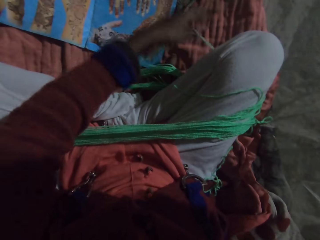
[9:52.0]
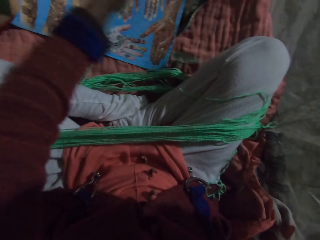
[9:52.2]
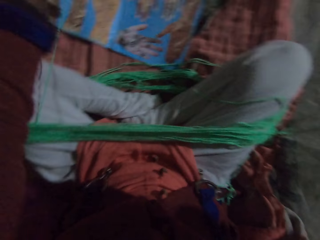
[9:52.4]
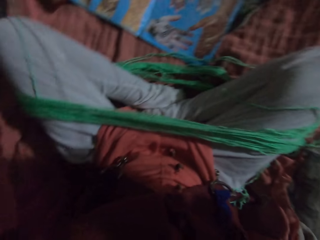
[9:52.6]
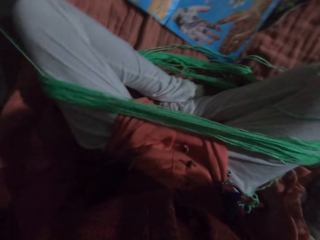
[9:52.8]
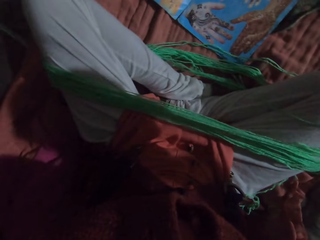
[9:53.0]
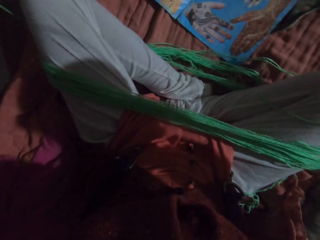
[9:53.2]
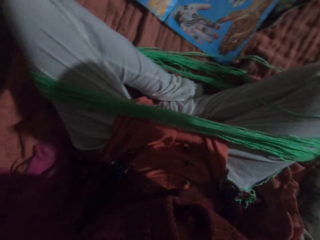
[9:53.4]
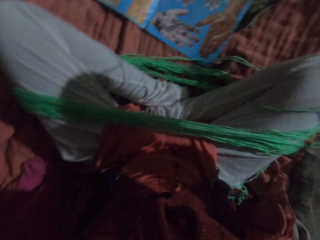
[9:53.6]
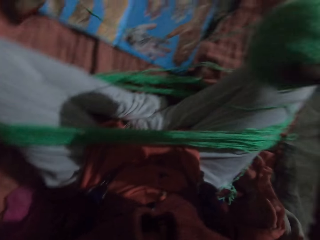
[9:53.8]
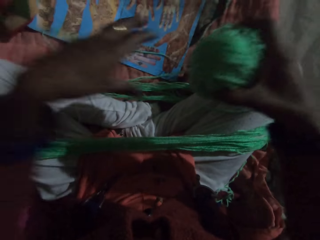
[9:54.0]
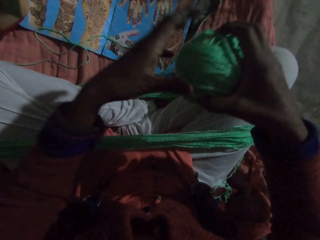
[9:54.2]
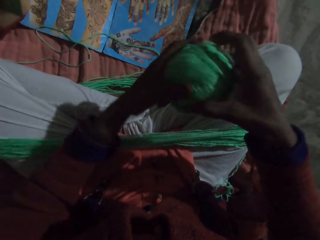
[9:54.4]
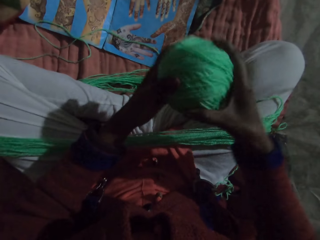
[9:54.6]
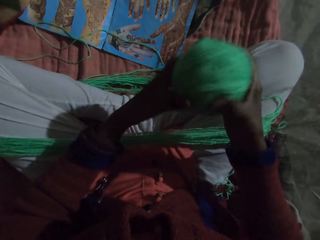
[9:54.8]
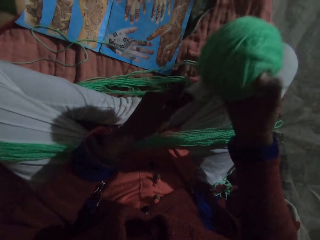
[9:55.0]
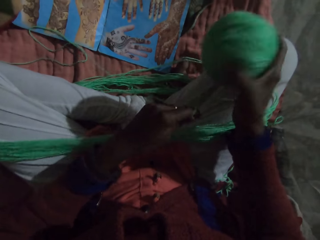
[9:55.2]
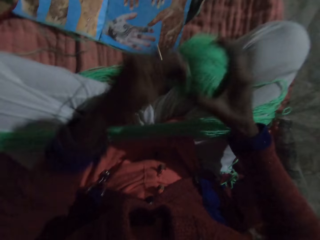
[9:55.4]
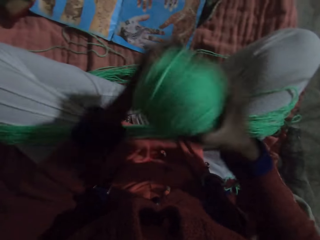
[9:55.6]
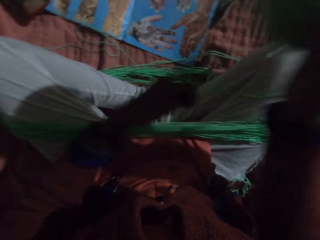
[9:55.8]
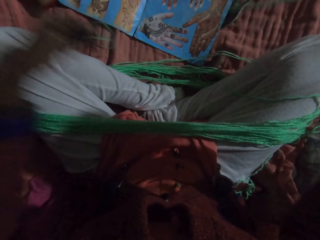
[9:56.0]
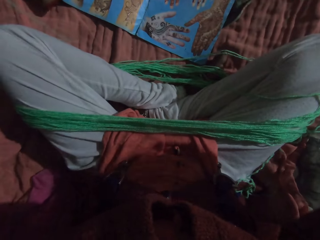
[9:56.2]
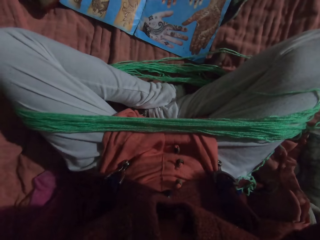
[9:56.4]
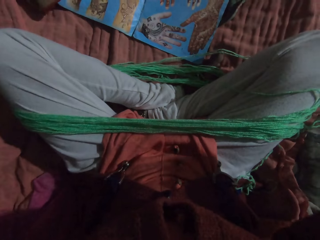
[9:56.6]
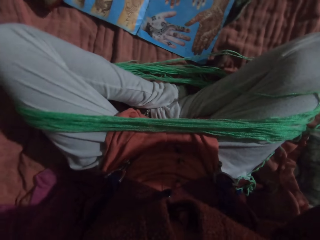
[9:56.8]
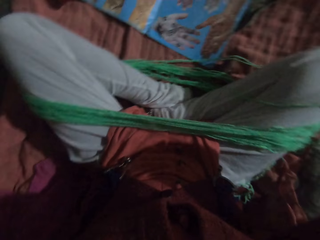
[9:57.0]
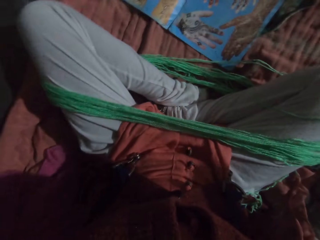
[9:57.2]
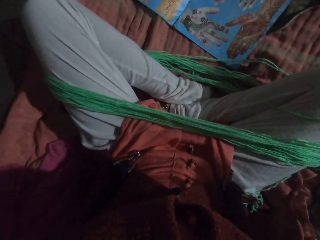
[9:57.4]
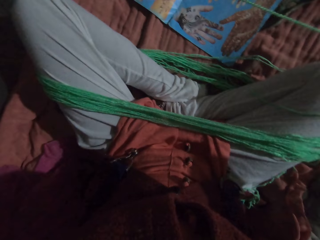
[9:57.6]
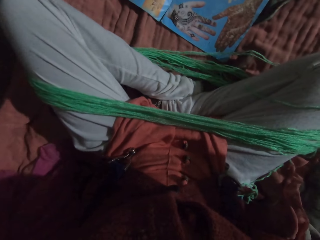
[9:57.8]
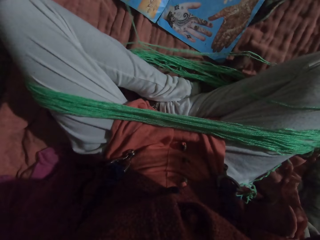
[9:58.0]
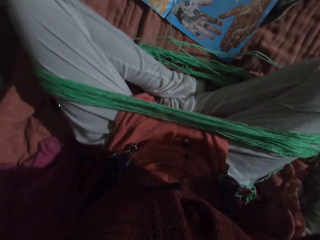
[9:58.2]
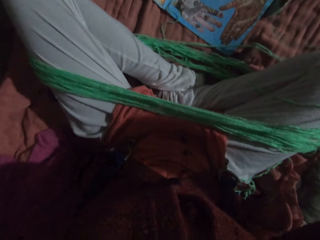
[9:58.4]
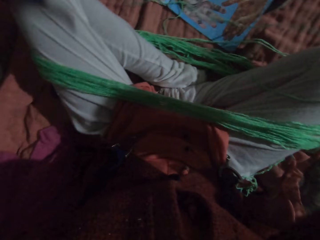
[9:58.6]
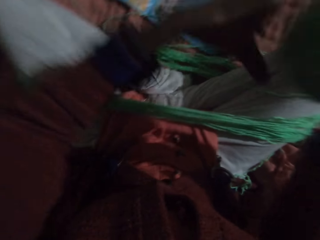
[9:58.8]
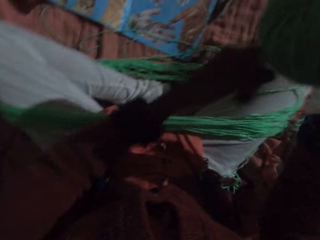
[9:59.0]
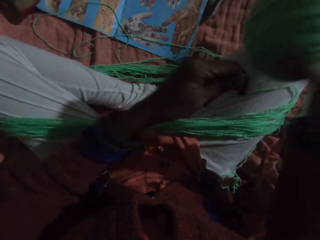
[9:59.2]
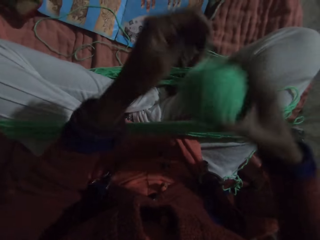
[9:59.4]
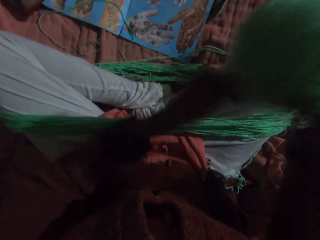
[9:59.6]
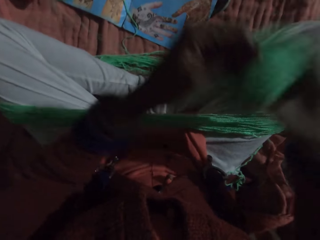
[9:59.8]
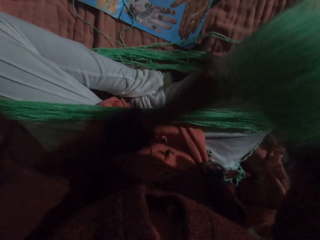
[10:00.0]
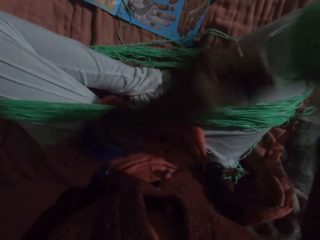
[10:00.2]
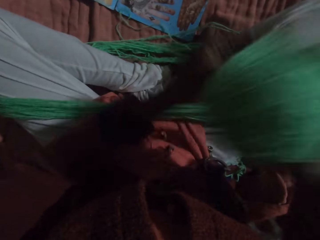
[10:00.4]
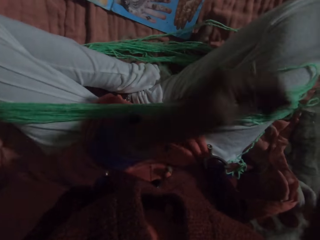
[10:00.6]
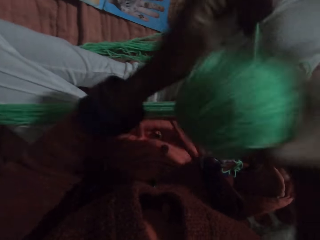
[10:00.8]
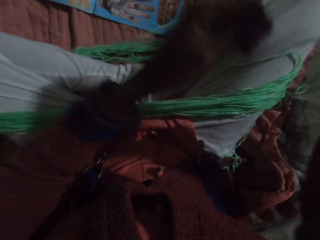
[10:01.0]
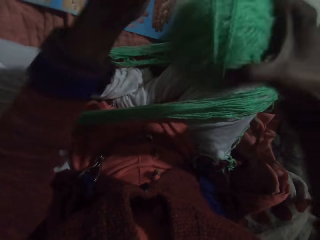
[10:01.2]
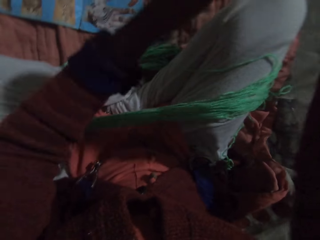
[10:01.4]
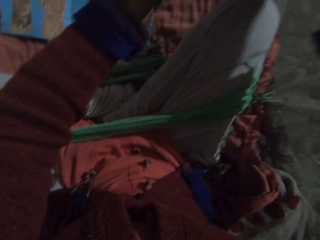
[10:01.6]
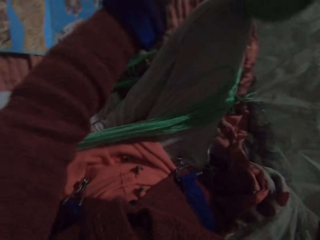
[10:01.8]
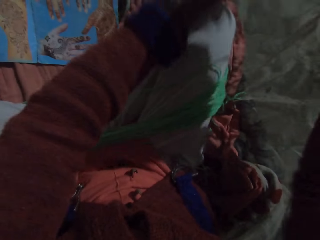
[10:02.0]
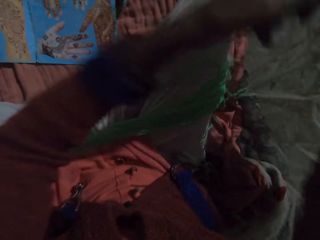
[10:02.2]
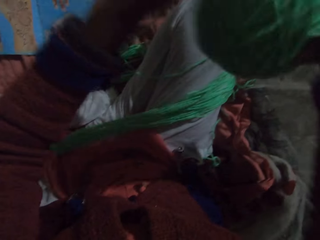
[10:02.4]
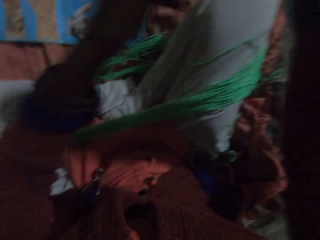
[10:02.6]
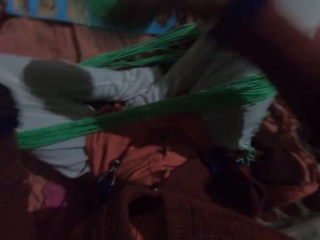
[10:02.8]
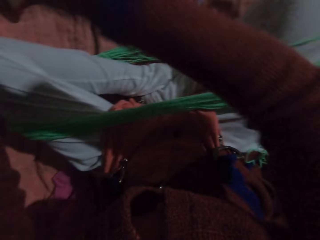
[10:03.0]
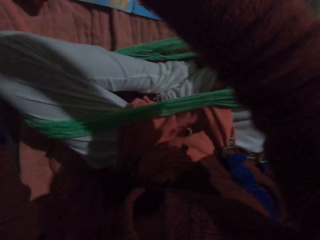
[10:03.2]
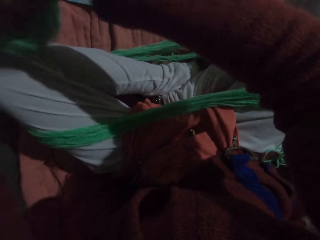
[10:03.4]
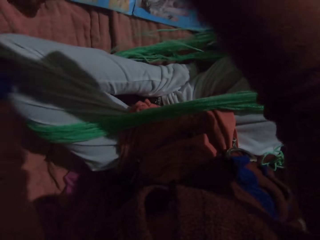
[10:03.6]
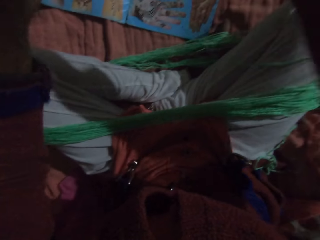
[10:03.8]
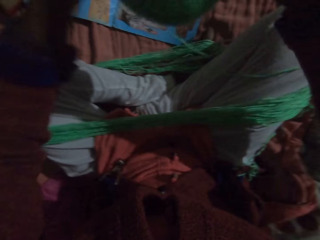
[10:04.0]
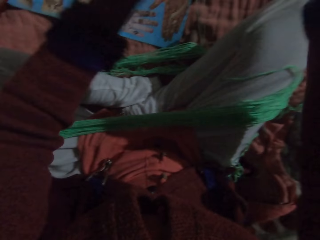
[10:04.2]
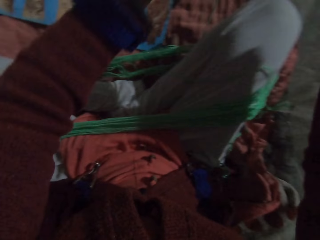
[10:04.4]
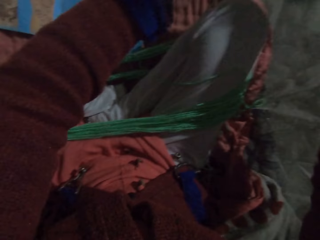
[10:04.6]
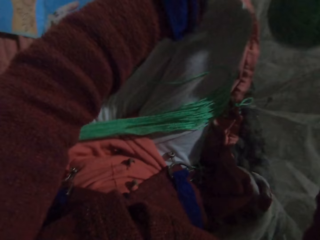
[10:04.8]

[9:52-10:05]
The camera wearer turns the yarn. She rolls the yarn, moves the yarn, and rolls the yarn with her hands. She moves the yarn. She moves the yarn again.

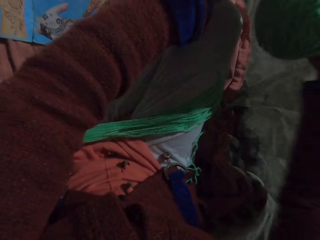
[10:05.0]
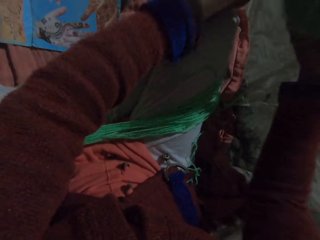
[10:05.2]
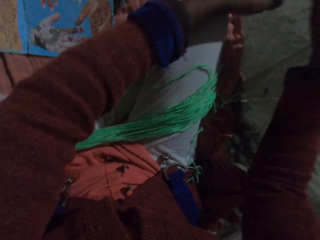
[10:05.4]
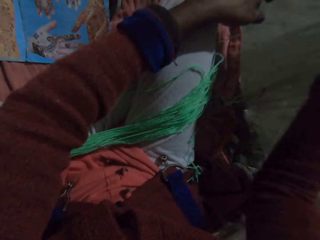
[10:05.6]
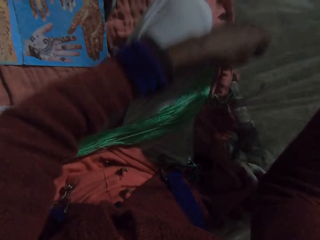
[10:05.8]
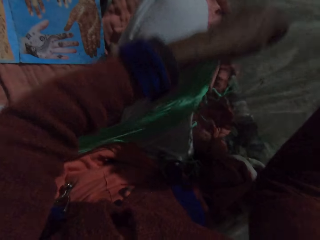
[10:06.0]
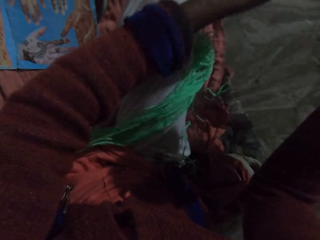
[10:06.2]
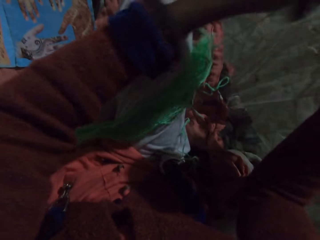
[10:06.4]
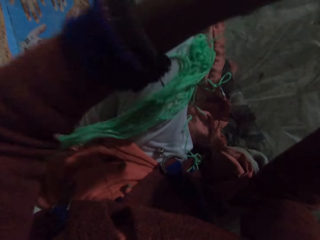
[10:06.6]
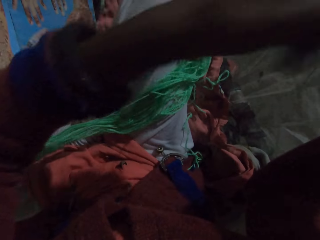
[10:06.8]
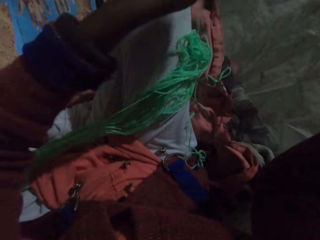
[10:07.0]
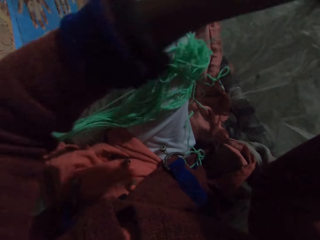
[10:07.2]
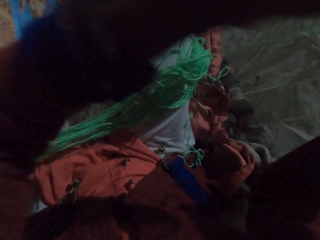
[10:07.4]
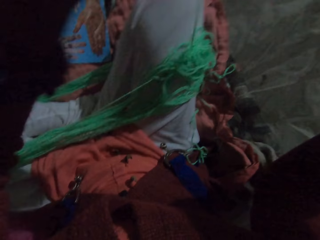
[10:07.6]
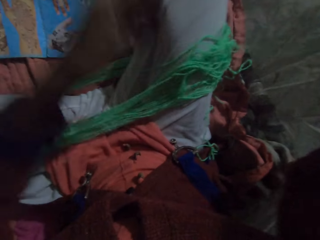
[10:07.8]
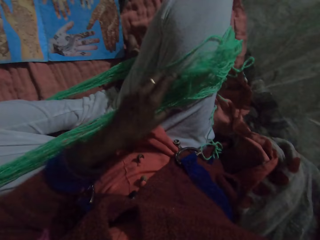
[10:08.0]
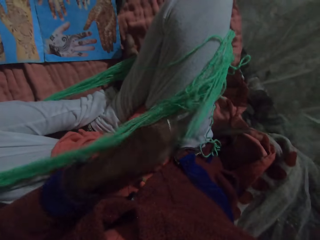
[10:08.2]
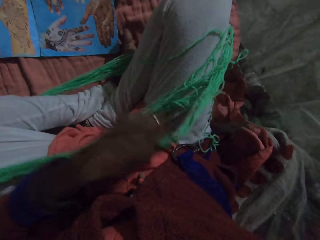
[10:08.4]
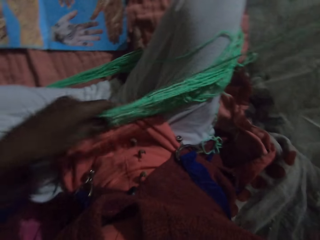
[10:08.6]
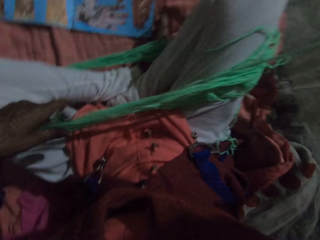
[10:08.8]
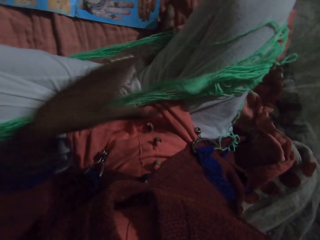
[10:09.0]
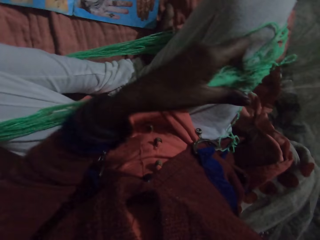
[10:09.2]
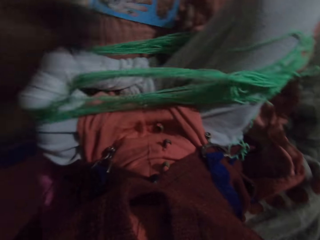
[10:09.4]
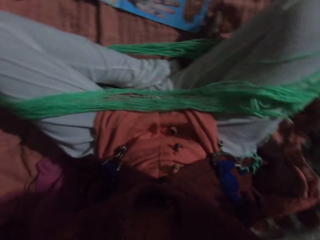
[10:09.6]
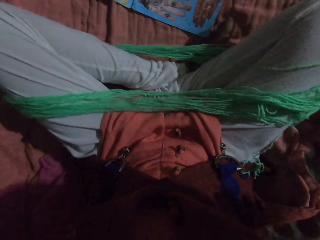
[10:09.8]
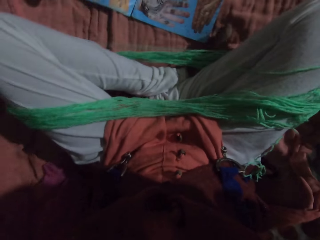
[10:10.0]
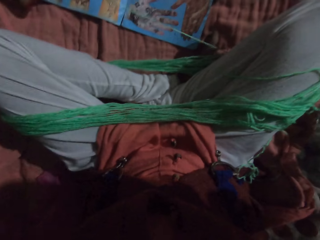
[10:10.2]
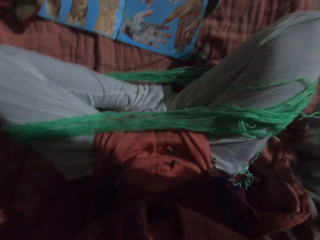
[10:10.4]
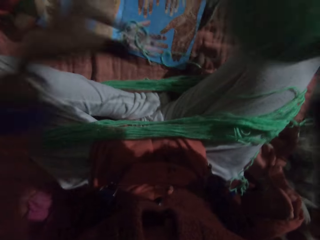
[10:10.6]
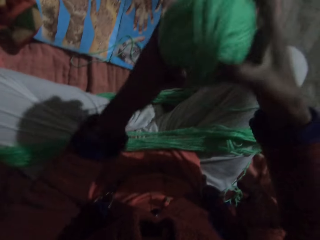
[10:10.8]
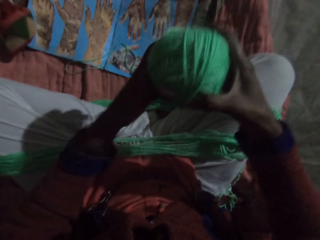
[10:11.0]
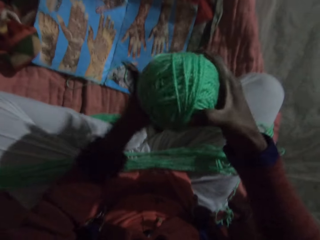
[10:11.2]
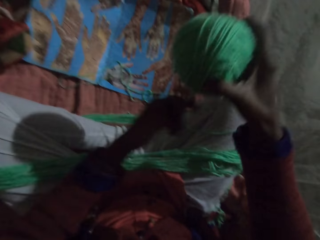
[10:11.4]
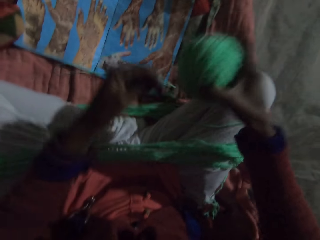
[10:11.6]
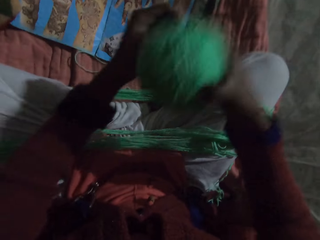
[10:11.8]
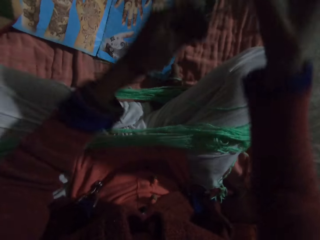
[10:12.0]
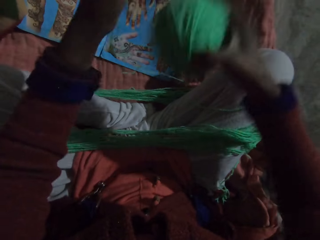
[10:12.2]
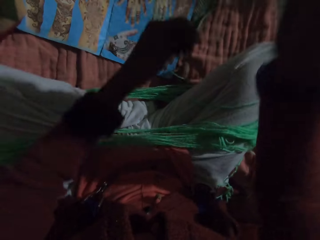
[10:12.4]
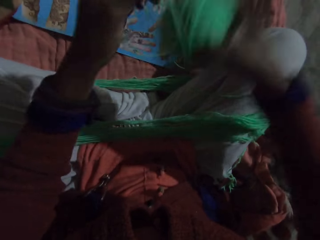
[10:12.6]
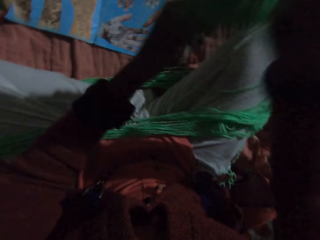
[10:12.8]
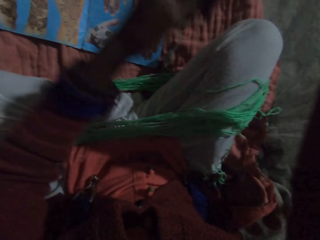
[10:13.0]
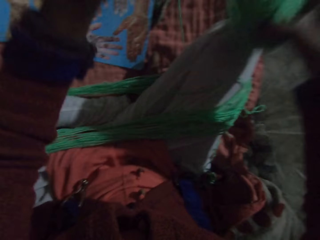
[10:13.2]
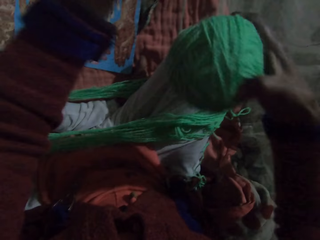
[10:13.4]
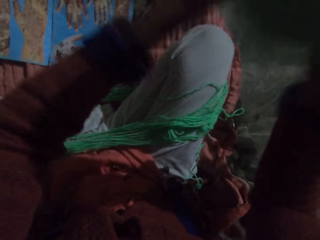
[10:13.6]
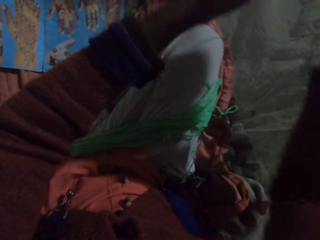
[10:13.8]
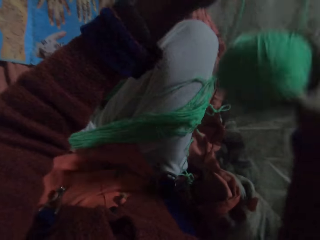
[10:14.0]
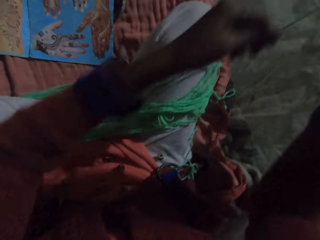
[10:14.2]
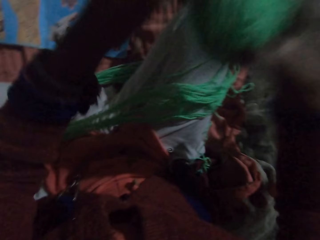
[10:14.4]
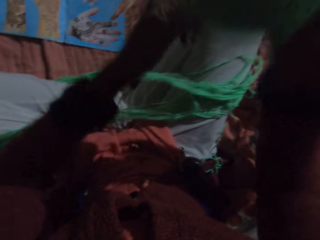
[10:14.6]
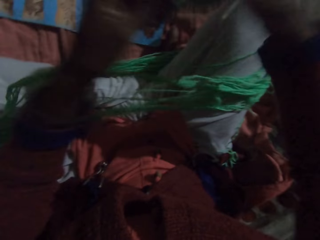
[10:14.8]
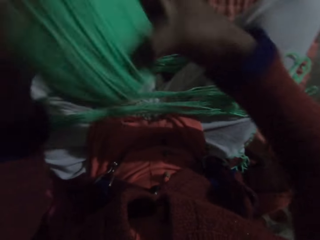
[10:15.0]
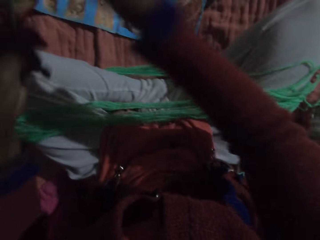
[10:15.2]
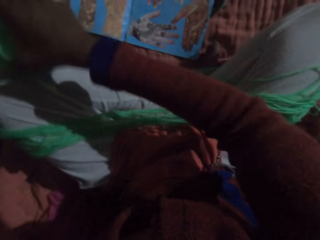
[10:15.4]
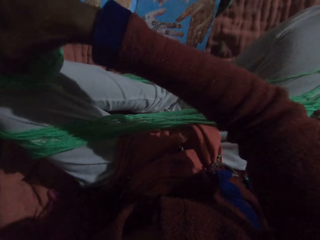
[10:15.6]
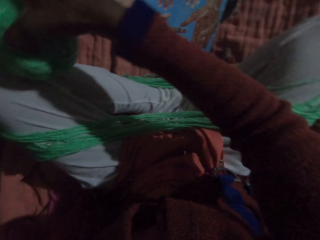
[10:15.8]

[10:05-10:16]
The camera wearer adjusts the yarn with her hands. She moves a hand along the yarn, moves the yarn, and holds the yarn with the other hand. She rolls the yarn with her hands.
